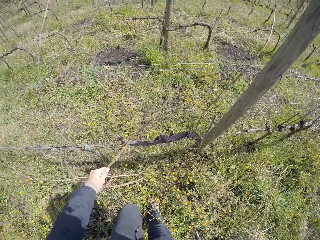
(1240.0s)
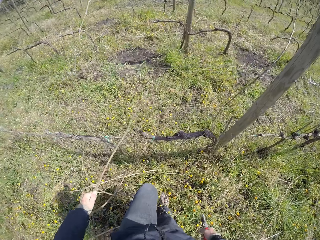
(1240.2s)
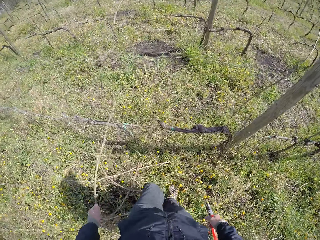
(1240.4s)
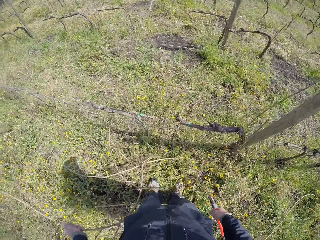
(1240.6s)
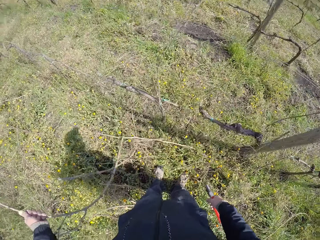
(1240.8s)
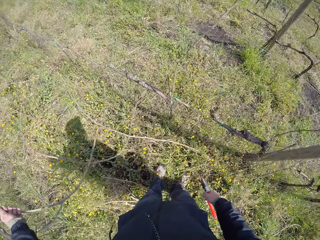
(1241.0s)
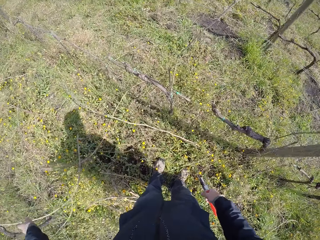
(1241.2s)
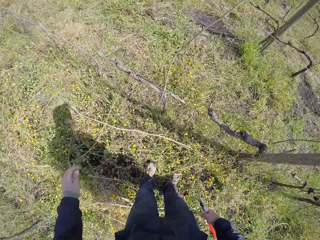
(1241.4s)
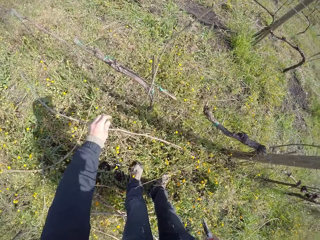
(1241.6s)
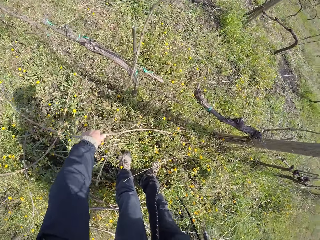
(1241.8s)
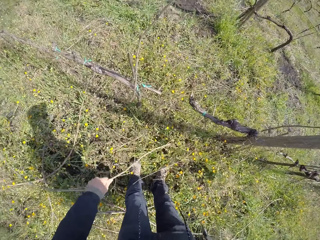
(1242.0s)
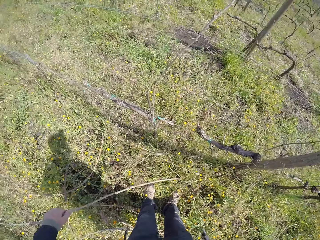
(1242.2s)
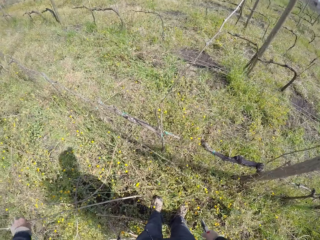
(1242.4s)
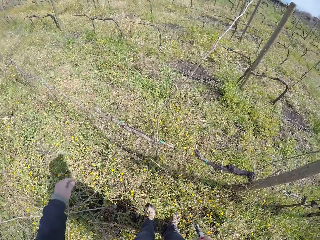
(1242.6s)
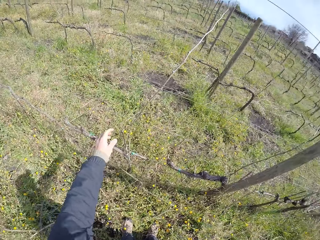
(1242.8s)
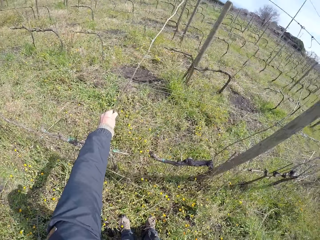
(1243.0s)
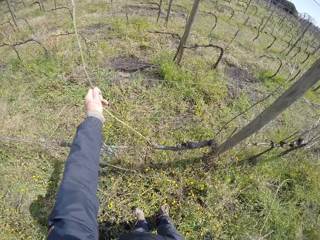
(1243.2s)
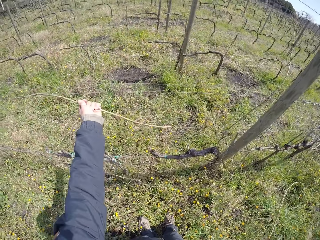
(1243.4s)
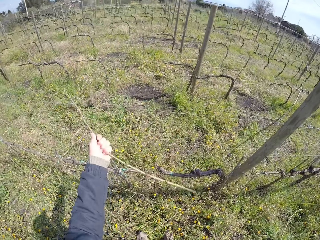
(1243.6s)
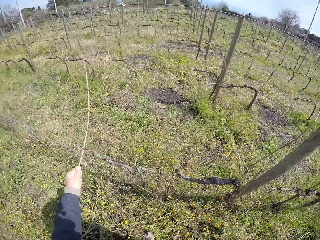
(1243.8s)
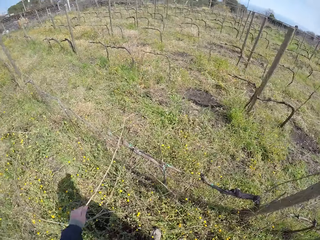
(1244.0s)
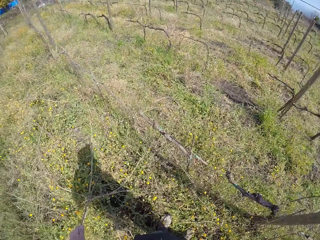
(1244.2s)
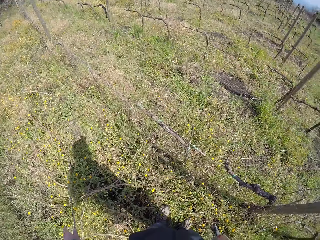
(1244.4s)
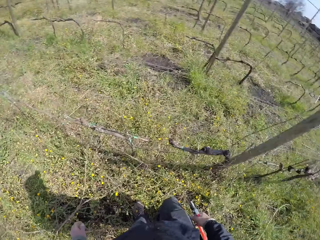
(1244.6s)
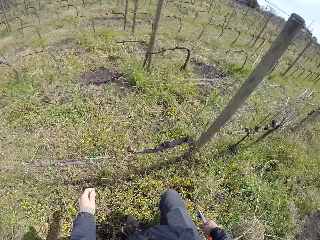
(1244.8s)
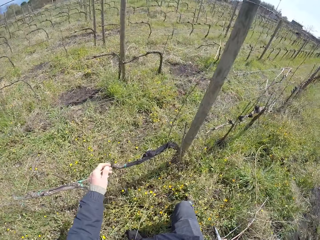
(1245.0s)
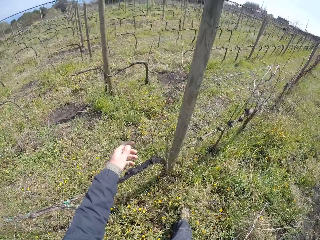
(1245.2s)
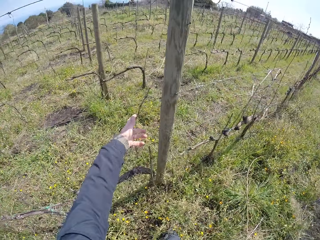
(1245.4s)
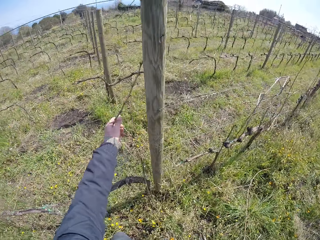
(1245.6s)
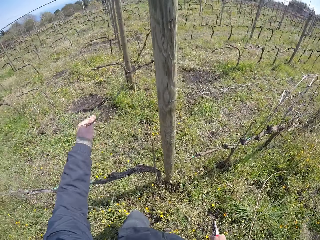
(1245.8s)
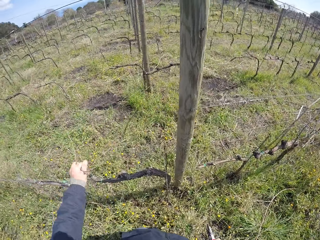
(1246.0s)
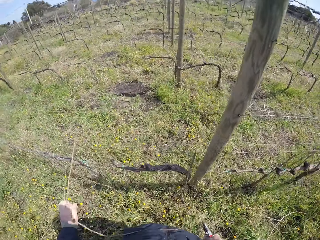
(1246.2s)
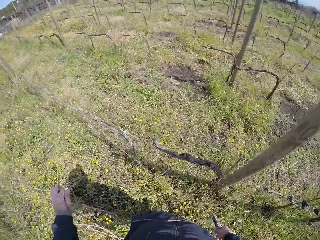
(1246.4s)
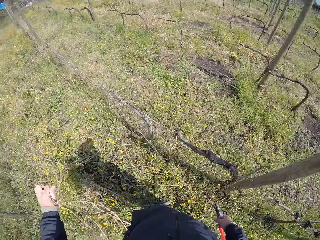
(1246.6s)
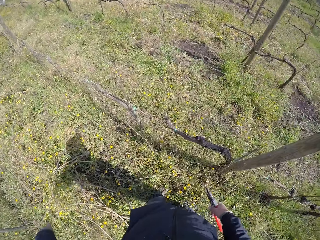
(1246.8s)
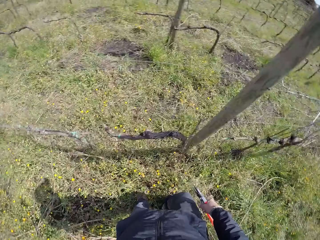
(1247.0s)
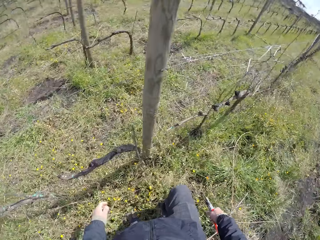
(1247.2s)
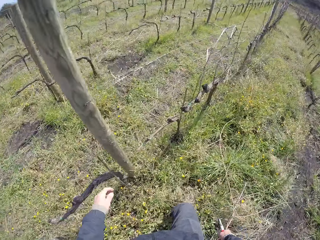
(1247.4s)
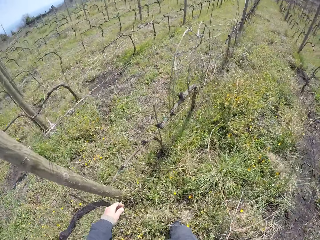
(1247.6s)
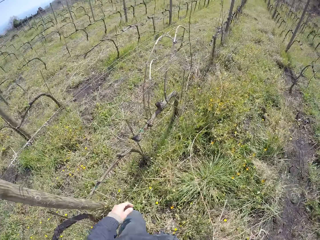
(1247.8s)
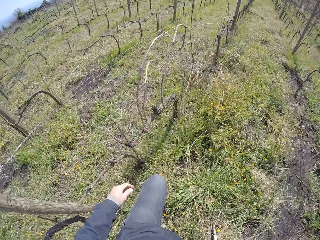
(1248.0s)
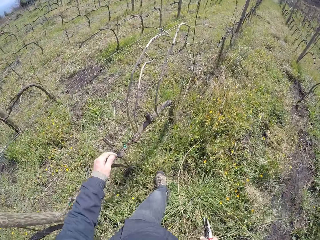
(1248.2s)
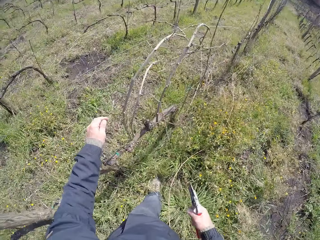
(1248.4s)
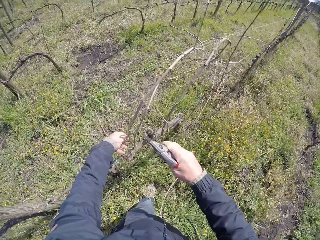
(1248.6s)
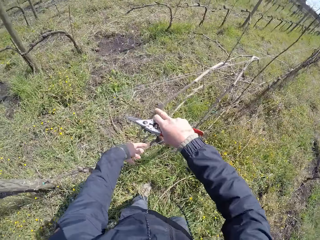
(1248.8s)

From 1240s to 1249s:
The camera wearer picks up a twig using his left hand. He pulls the twig from the barbed wire with his left hand. He drops the twig on the ground with his left hand. He holds another twig using his left hand. He pulls a twig from the ground with his left hand. He drops the twig in his left hand to the ground. He pulls a twig from the barbed wire to the ground with his left hand. He reaches out and holds another twig. He touches a twig near the pole. He pulls the twig from the barbed wire with his left hand. He drops the twig on the ground with his left hand. He walks.

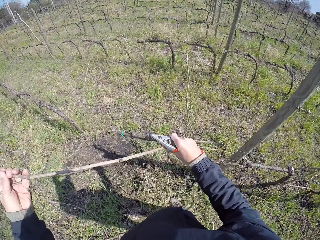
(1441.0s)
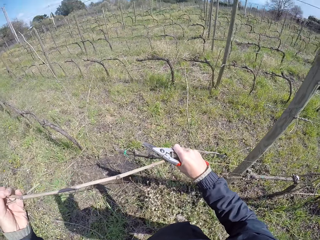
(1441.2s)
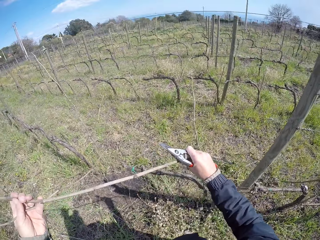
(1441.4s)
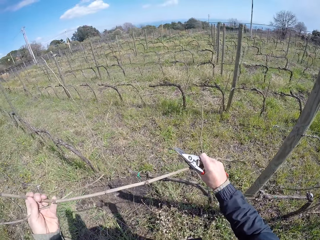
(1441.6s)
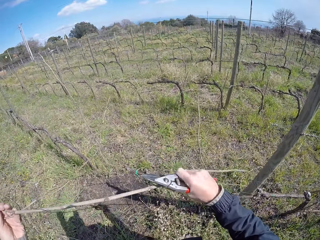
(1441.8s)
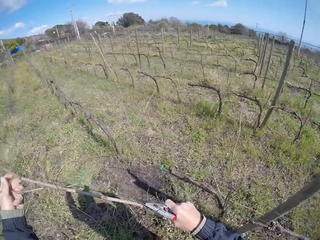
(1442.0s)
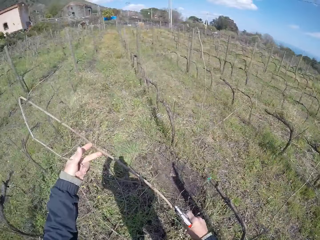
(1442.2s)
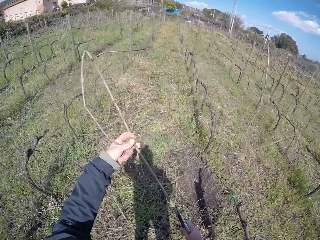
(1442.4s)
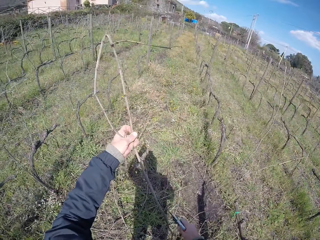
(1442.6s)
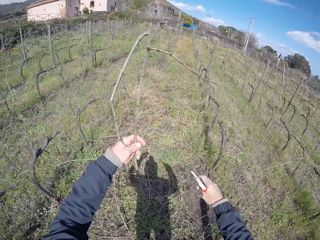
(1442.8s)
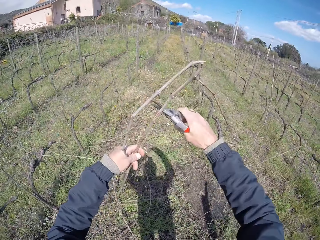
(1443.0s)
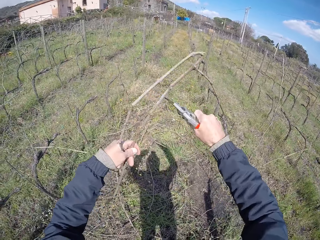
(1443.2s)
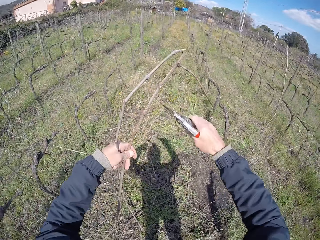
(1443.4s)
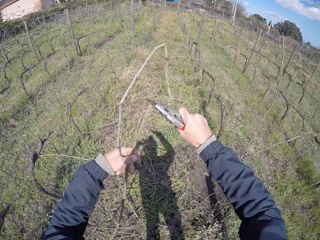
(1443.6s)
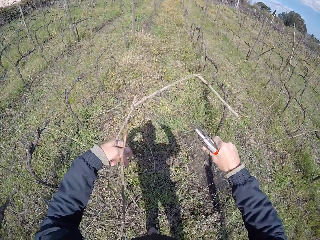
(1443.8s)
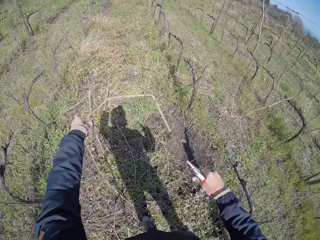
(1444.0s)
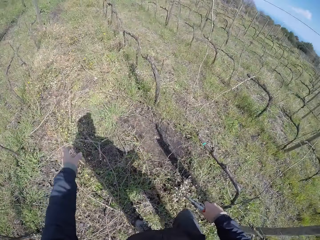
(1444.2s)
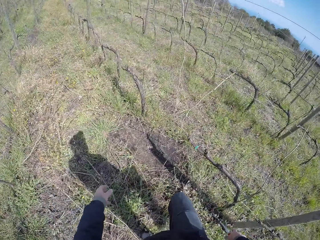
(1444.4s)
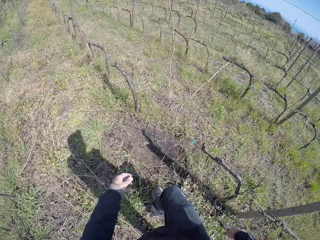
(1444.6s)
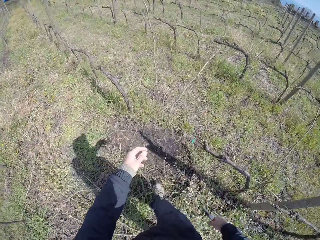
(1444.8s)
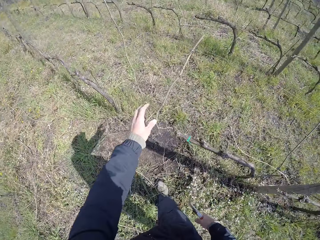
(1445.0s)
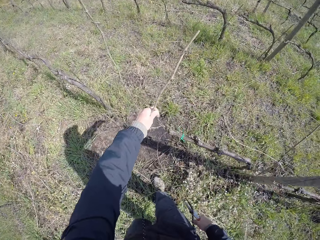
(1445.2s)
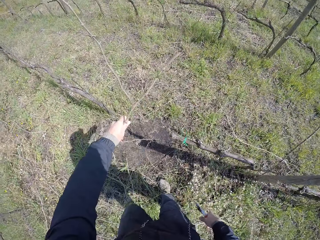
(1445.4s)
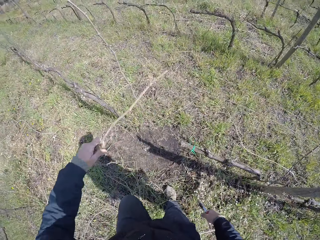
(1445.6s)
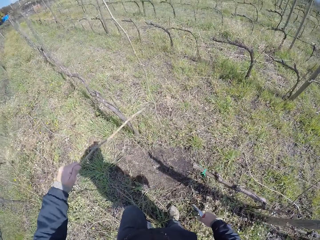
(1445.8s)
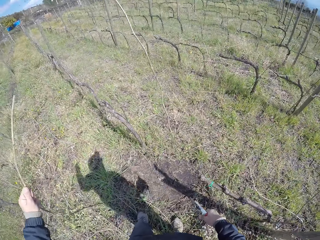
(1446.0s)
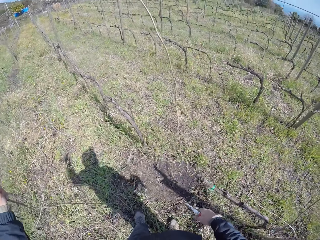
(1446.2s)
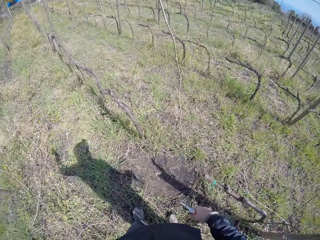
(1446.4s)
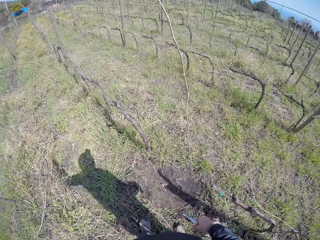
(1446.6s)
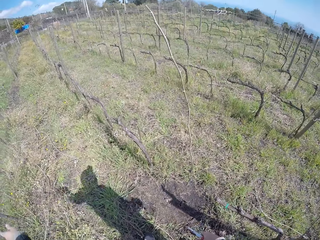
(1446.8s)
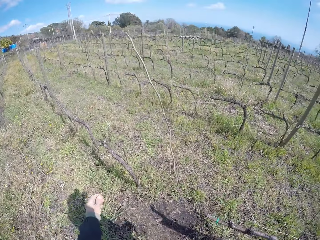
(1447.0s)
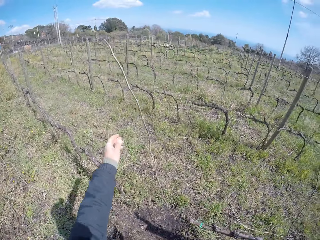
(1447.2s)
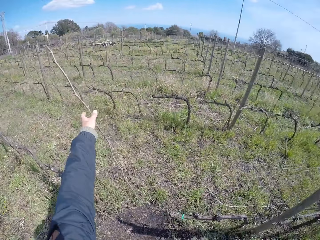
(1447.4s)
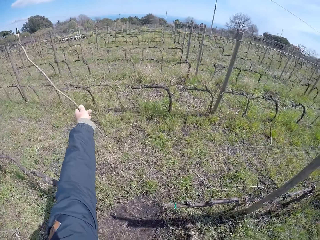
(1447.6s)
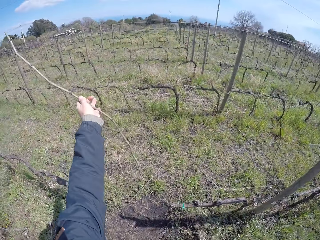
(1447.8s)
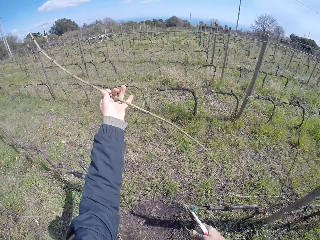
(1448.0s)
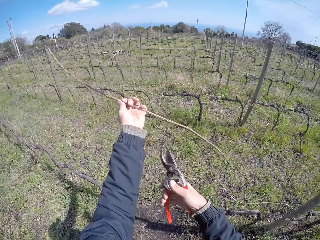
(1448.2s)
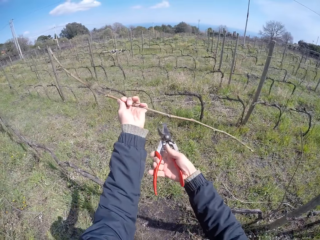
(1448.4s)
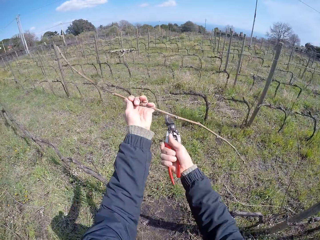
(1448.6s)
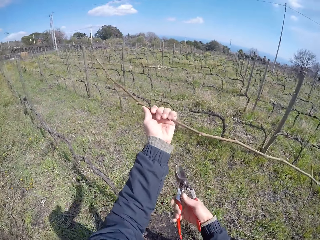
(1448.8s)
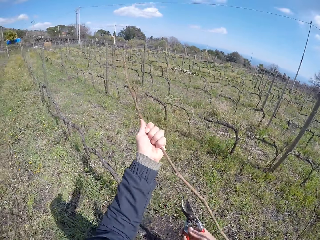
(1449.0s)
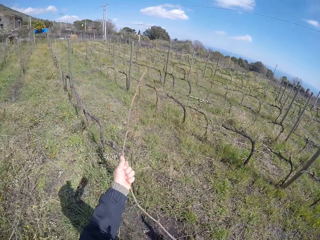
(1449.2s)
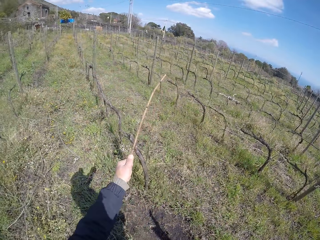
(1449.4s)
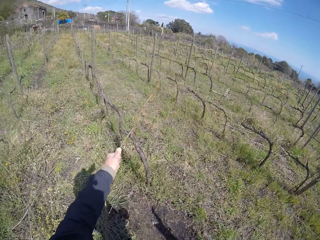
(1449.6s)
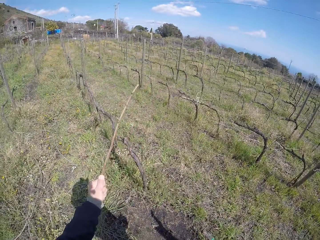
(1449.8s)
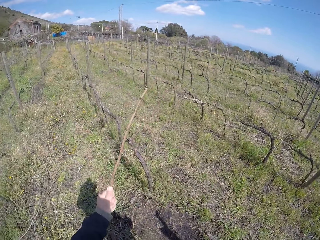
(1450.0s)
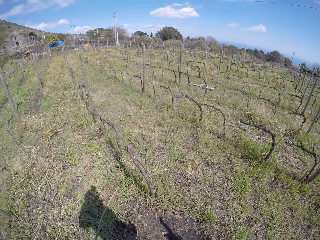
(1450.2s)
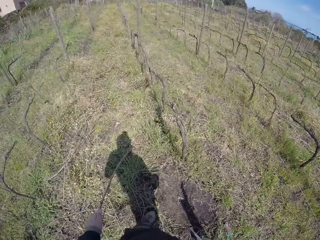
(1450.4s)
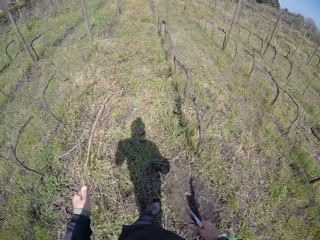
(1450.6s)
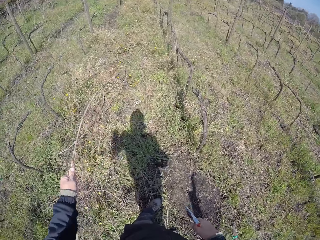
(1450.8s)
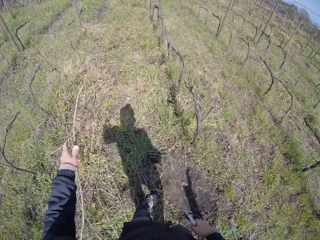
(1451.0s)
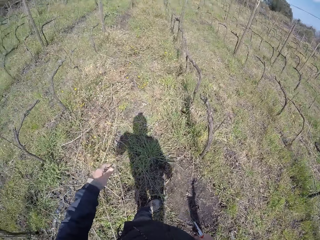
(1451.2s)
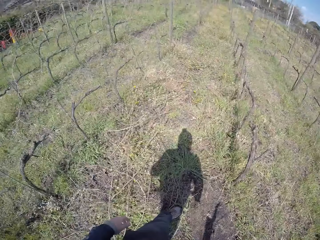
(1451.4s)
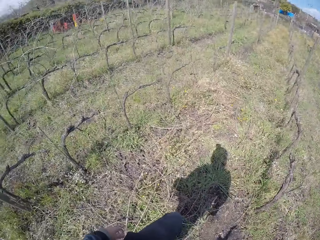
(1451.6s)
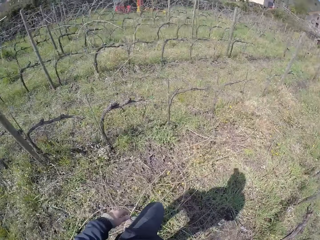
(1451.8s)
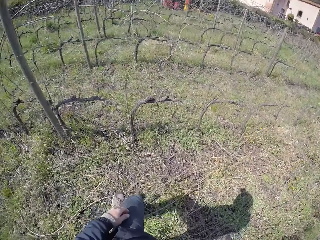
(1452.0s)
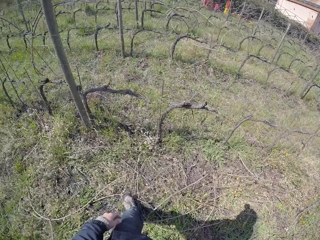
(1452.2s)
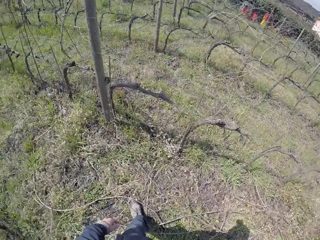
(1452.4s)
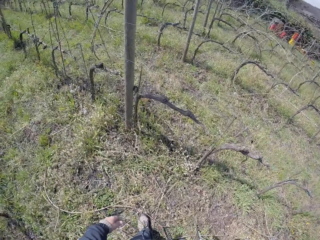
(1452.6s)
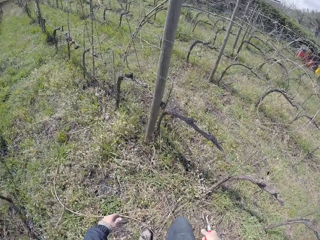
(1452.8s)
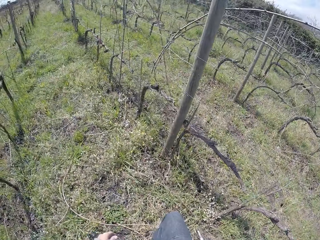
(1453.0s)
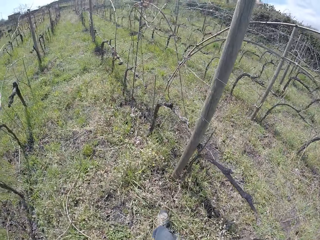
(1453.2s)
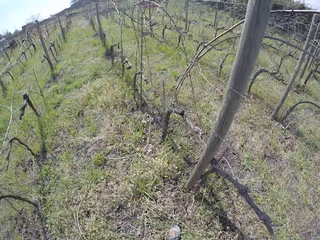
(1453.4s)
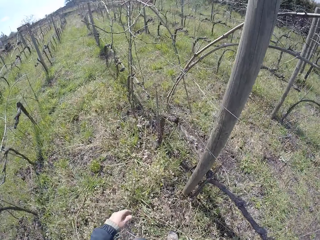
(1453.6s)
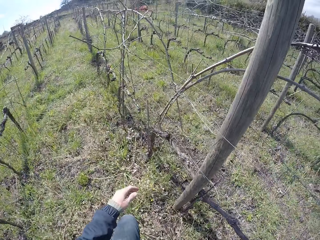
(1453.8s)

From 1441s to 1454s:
The camera wearer cuts the twig with the cutter in her right hand. She drops the twig in her left hand on the ground. She removes a twig on the barbed wire with her left hand. She drops the twig in her left hand on the ground. She removes a twig on the barbed wire with her left hand. She cuts the twig with the cutter in her right hand. She drops the twig in her left hand on the ground. She walks in the farm.
